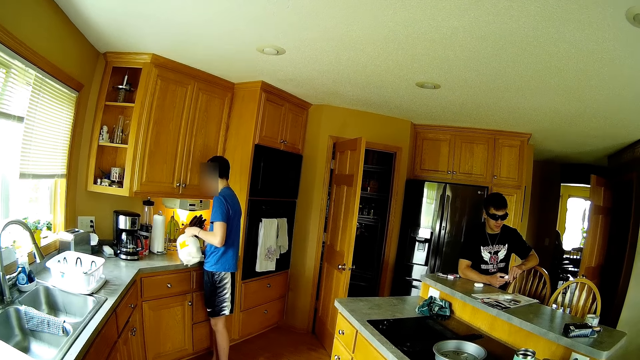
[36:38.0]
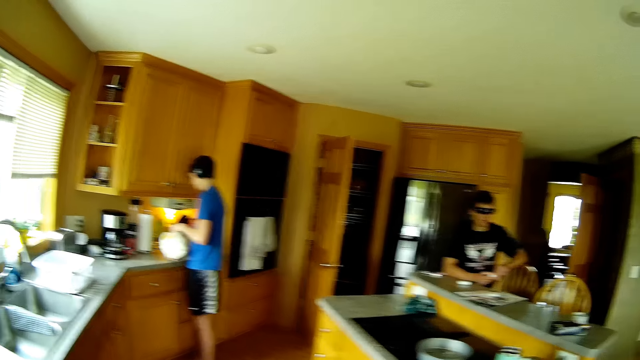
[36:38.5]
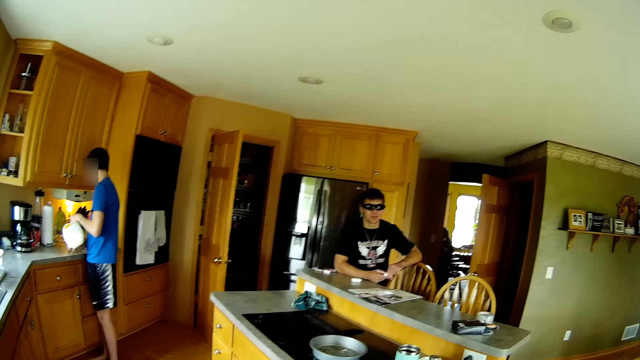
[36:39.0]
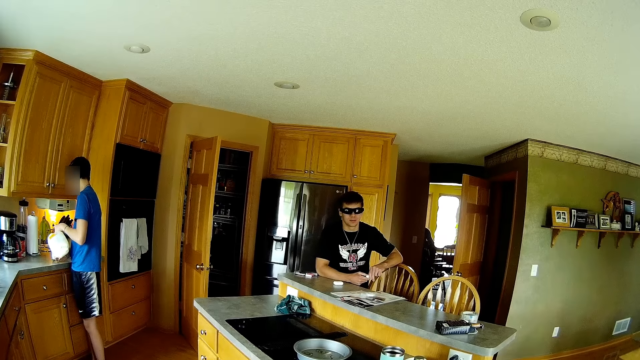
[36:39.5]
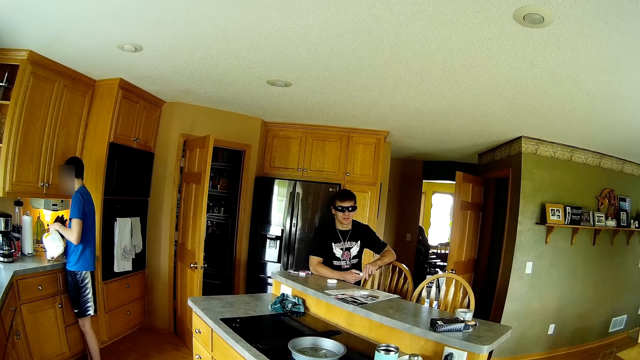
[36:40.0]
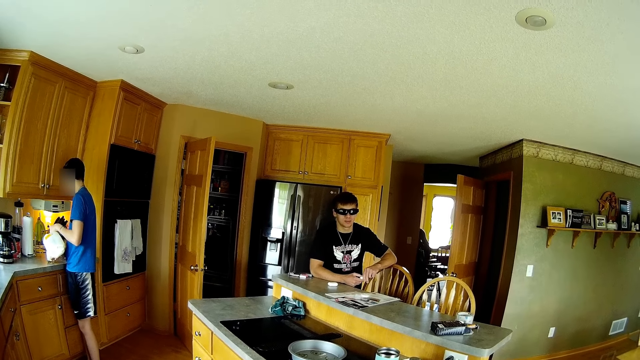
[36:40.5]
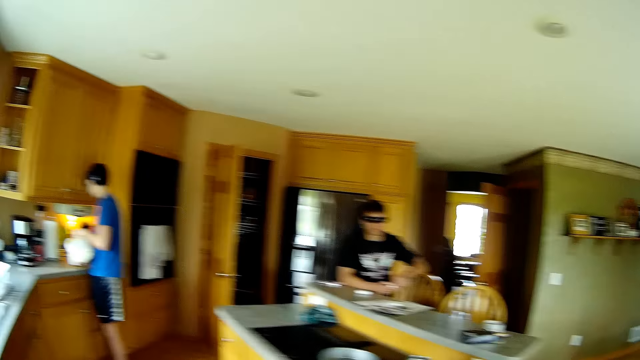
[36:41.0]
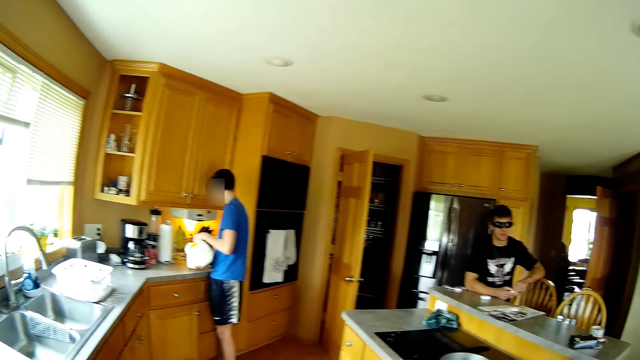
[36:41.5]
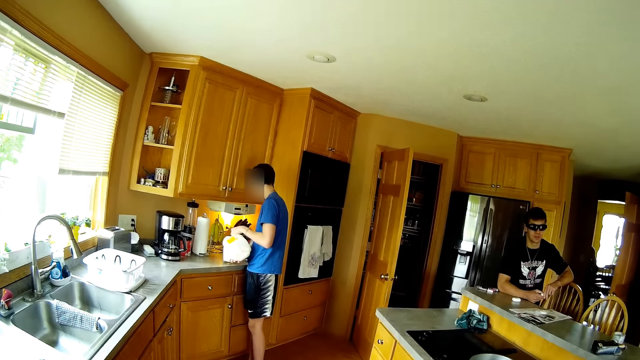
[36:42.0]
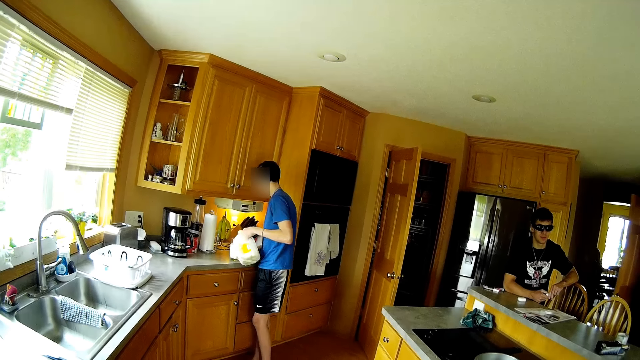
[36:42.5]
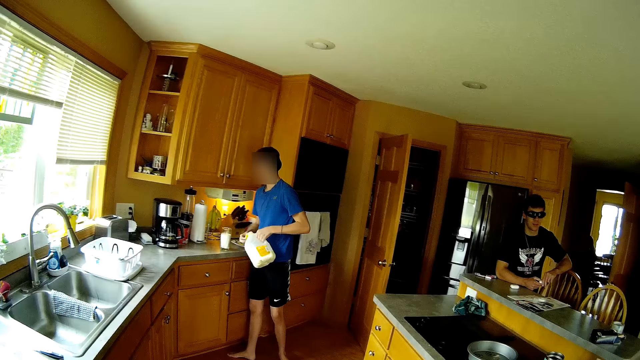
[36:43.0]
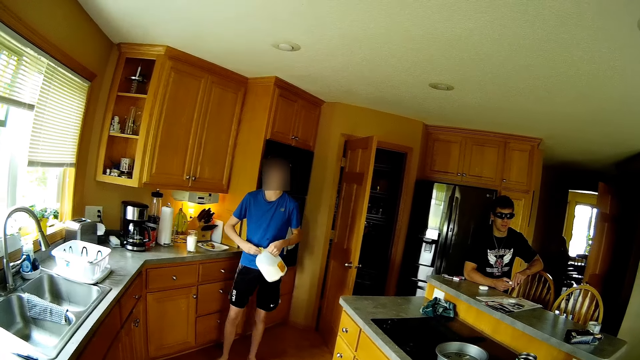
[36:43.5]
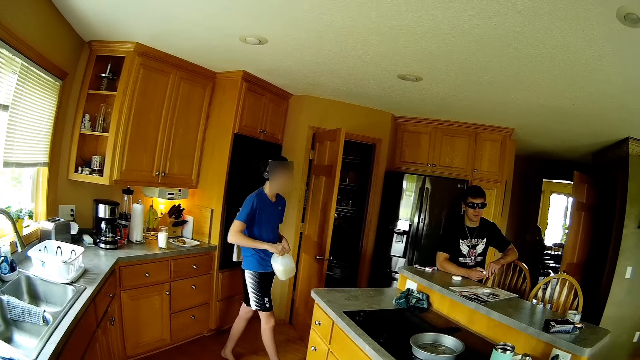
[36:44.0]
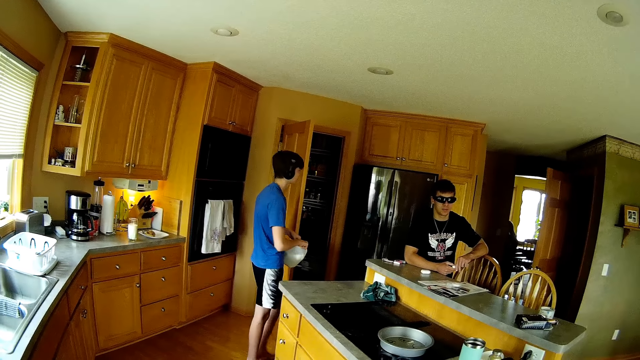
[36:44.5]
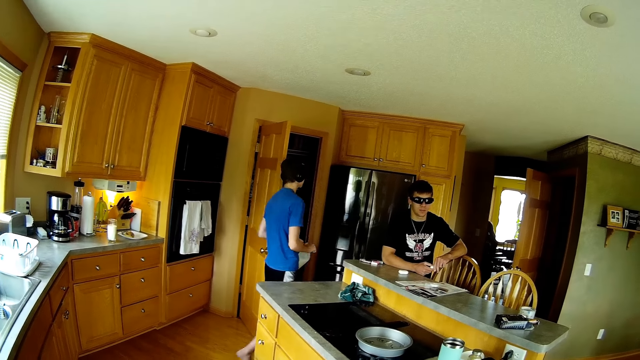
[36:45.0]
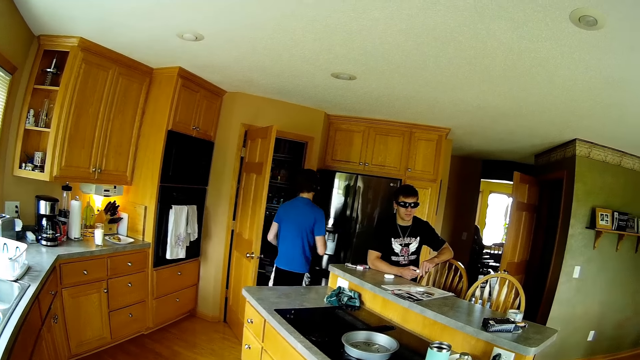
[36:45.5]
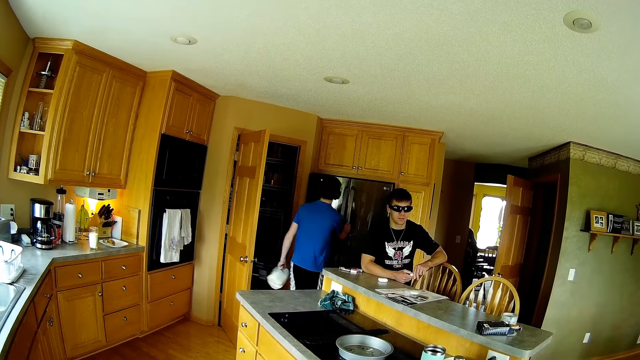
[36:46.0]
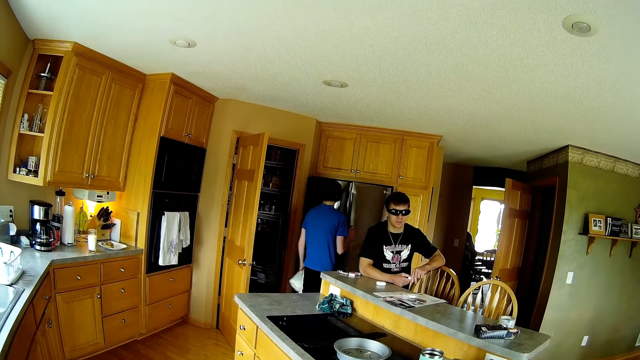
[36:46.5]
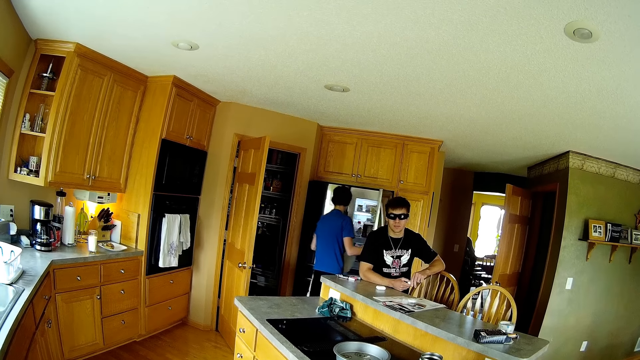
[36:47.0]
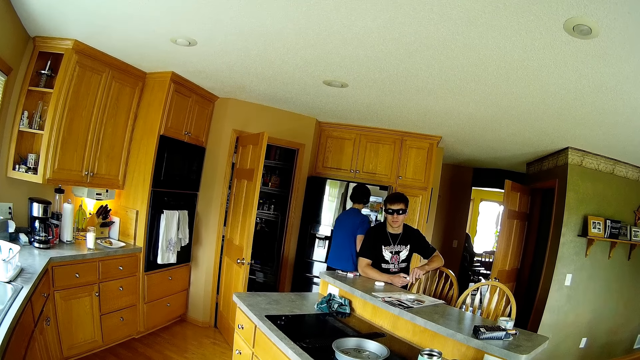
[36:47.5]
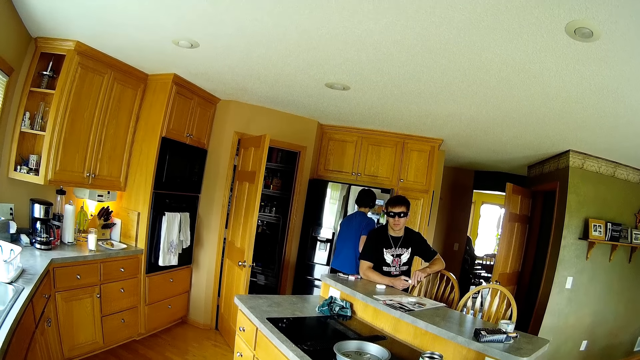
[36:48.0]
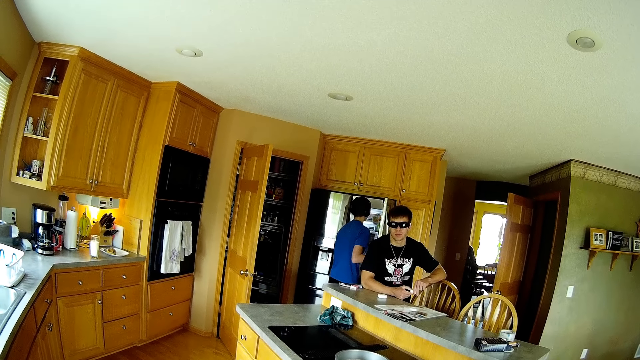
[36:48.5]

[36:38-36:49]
The camera wearer looks around the house. A man pours the milk in the glasses. The camera wearer dialogues with a person and another person. The man walks in the house. The camera wearer looks around the house. The man opens the fridge.

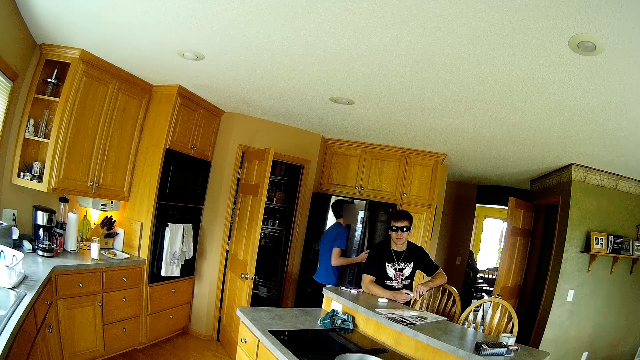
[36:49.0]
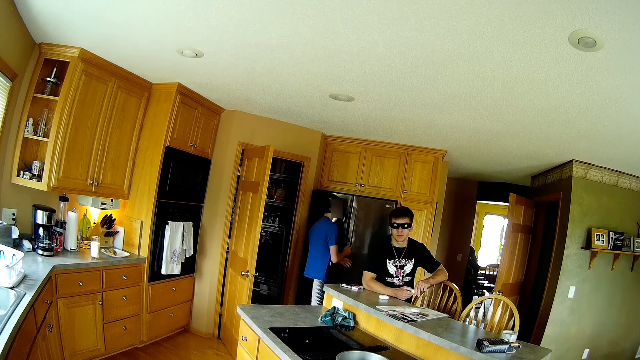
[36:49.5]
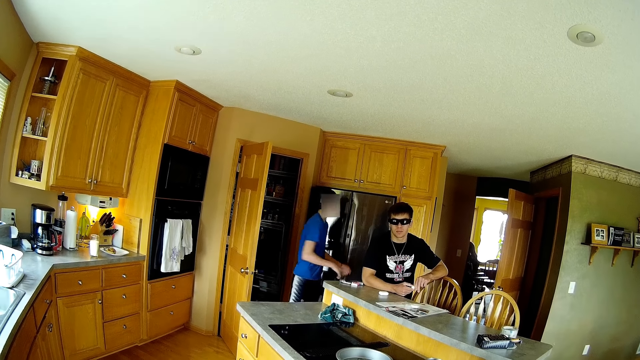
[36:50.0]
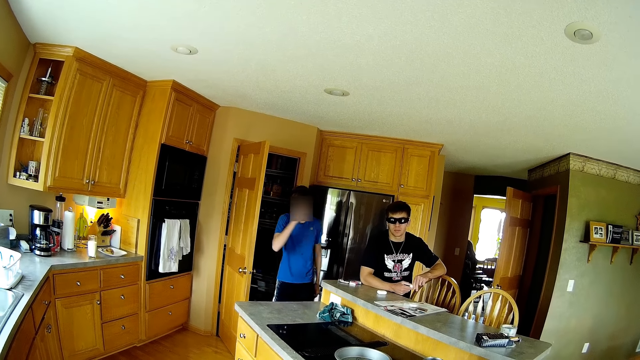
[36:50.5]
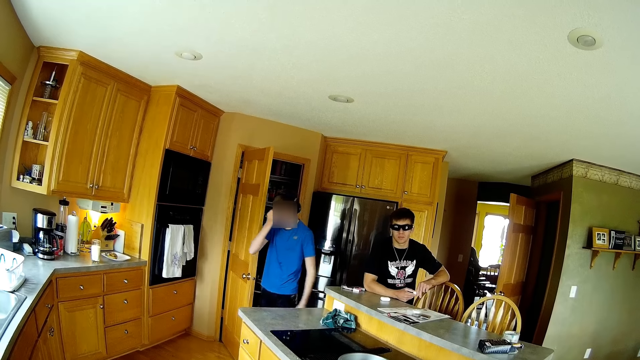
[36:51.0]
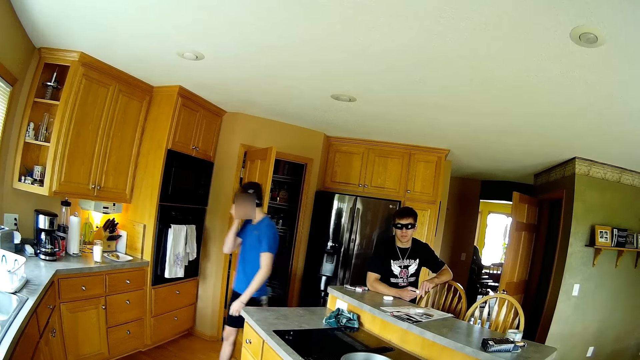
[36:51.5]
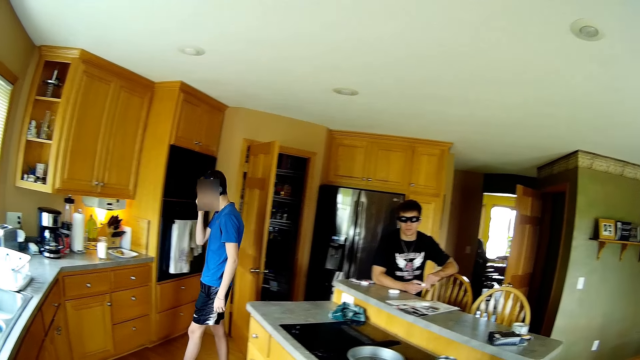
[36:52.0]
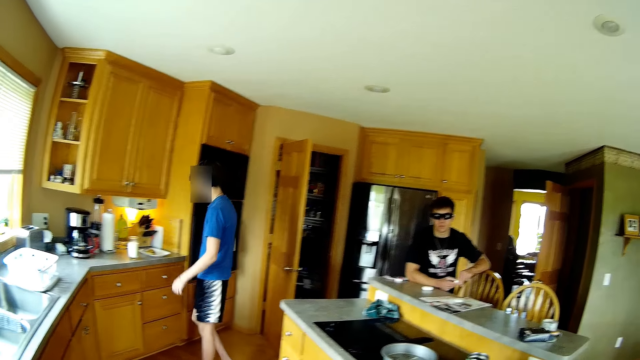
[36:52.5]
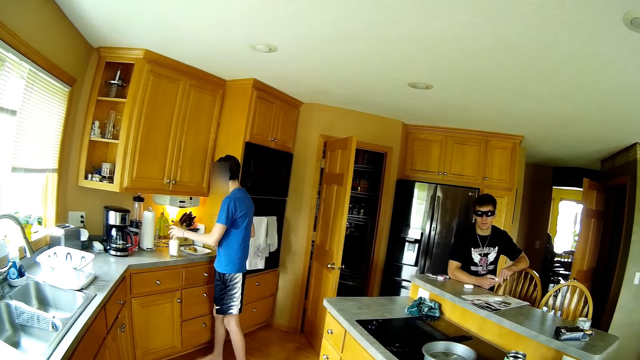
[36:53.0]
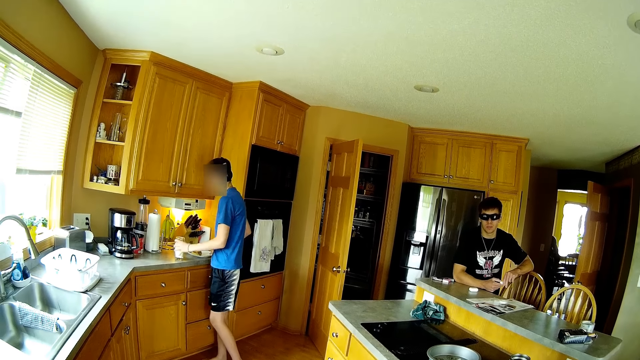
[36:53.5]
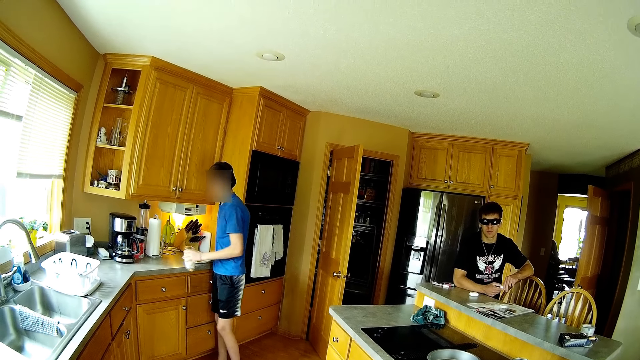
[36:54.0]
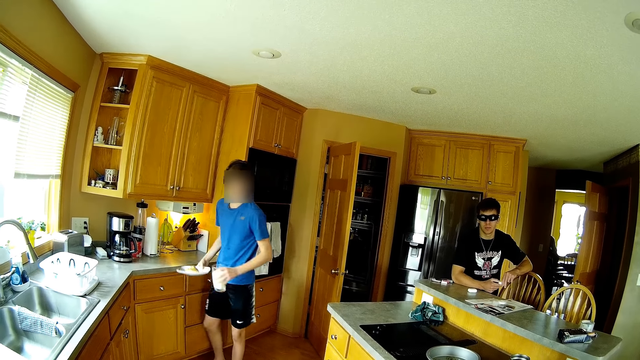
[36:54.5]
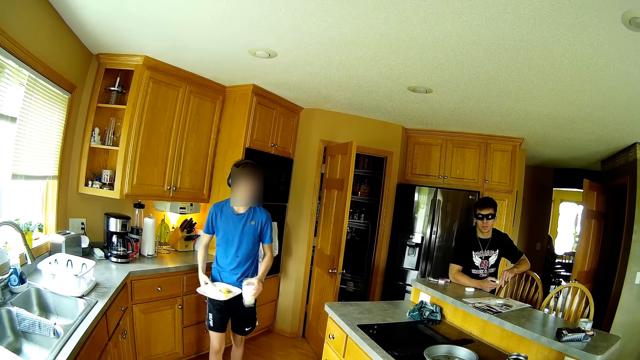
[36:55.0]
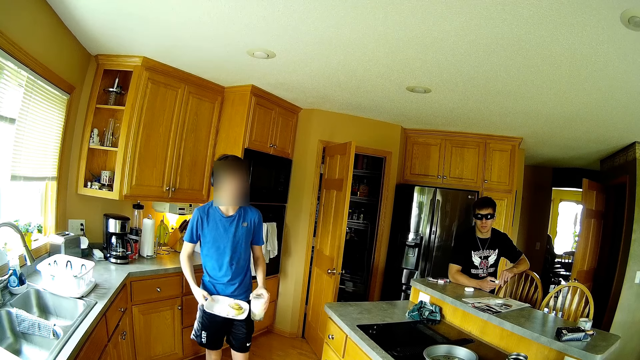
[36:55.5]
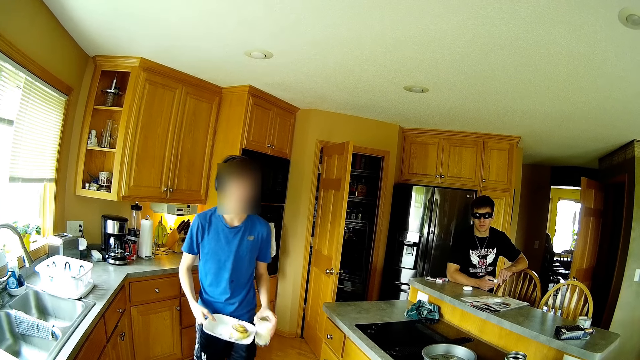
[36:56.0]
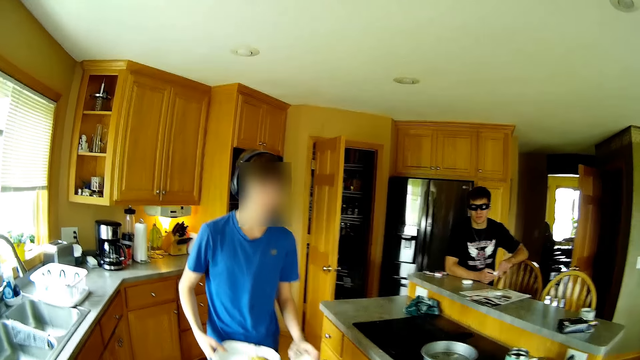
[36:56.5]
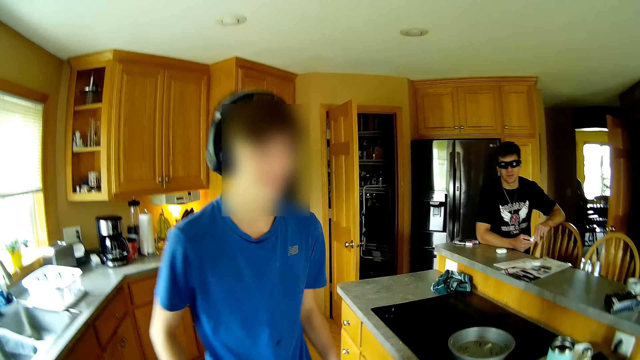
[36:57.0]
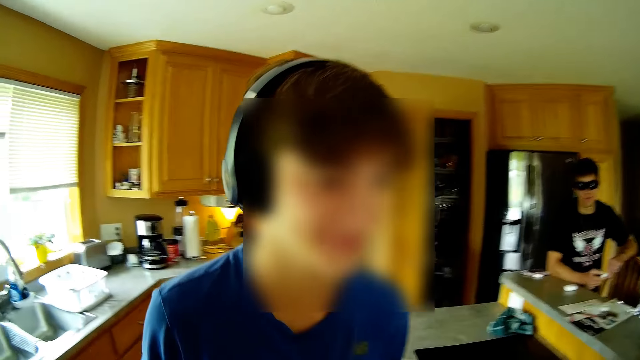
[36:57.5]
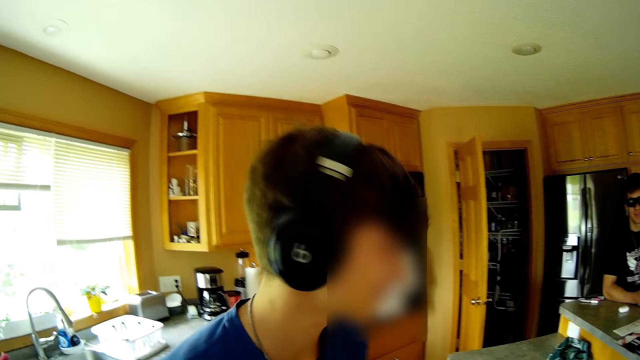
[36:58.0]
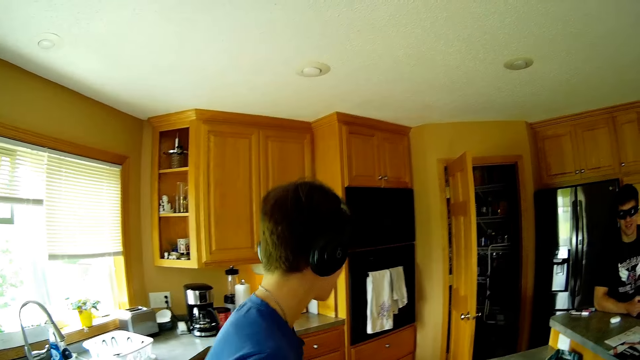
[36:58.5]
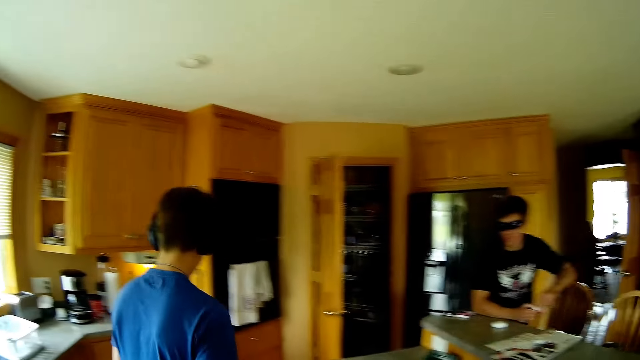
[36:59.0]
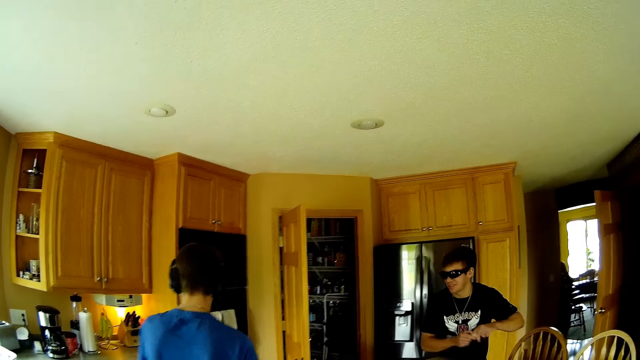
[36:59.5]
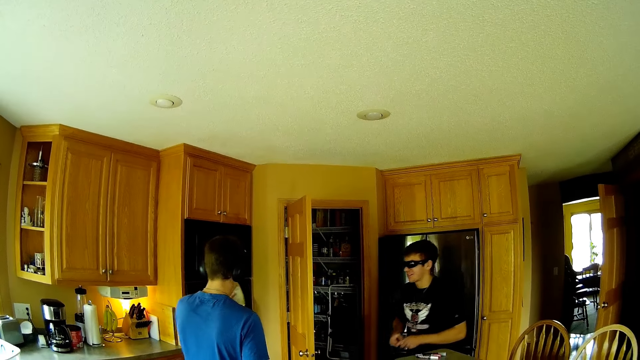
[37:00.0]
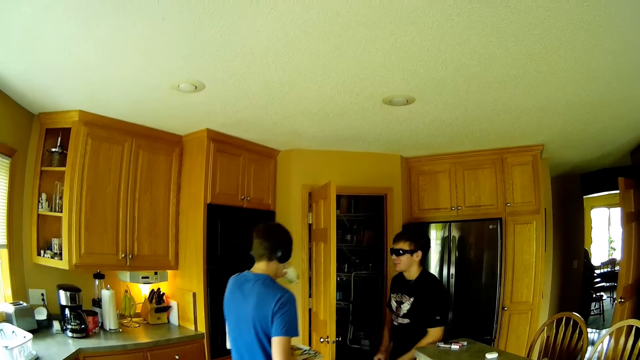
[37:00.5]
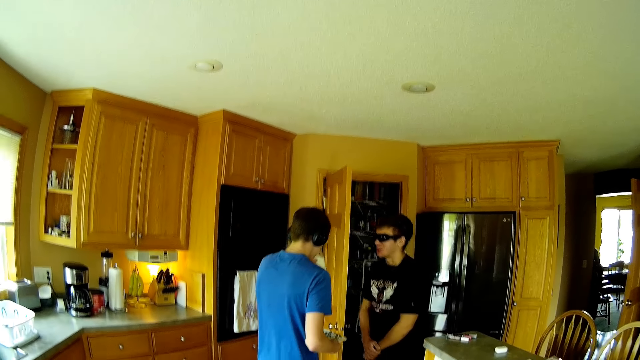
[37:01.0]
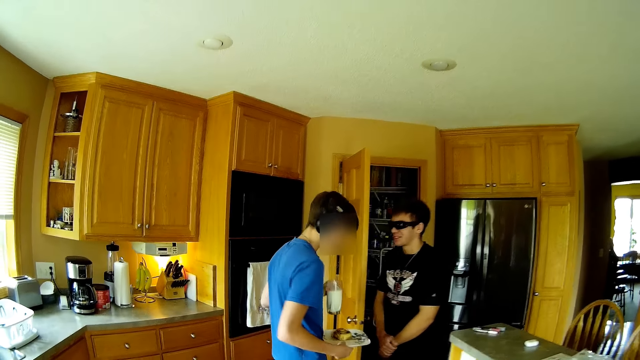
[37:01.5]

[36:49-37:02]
A man closes the fridge. The camera wearer dialogues with a person and another person. They look around the house. The man picks up a glass on the counter and picks up a plate on the counter. The camera wearer dialogues to the first person. They drink the milk. They dialogue with the person and the other person and walk around the house.
